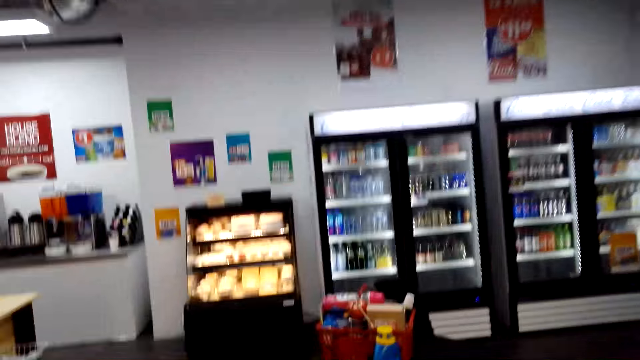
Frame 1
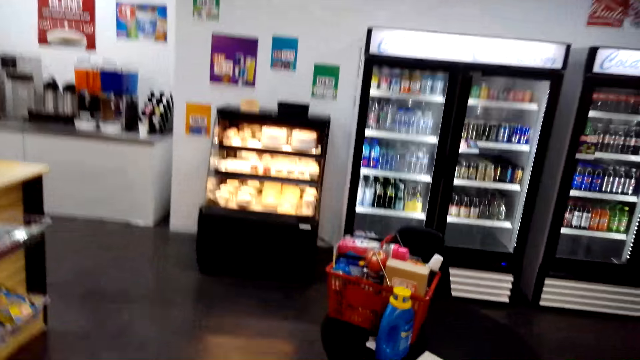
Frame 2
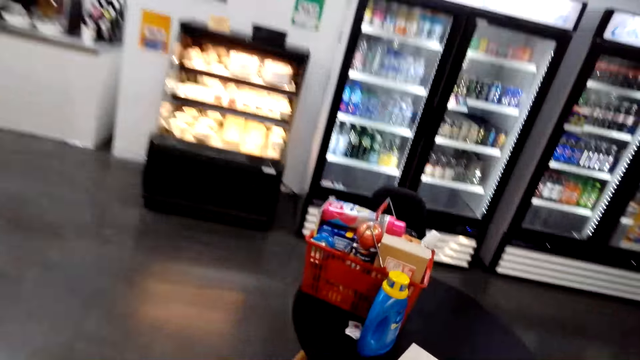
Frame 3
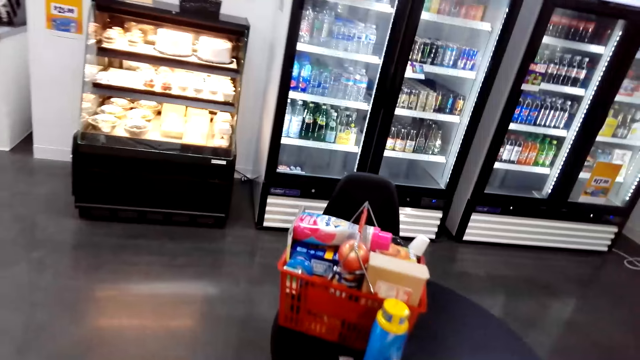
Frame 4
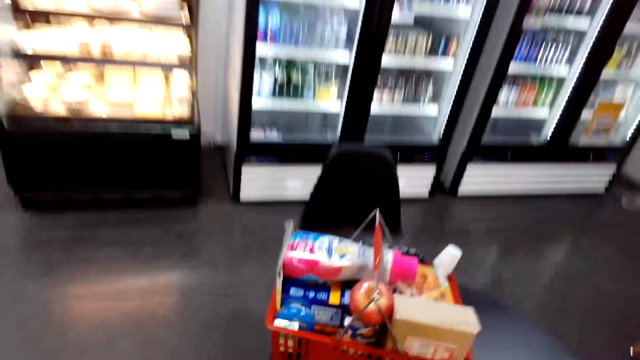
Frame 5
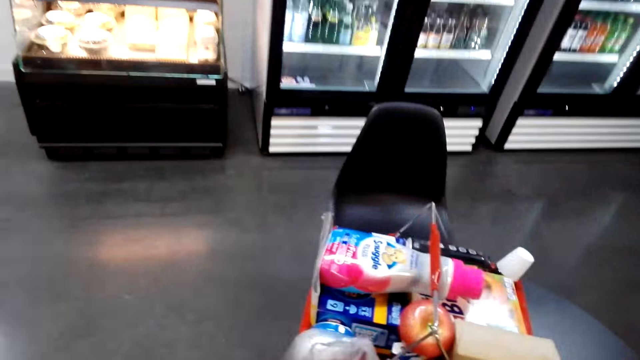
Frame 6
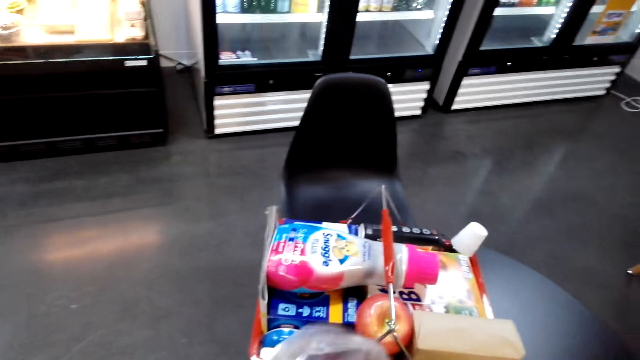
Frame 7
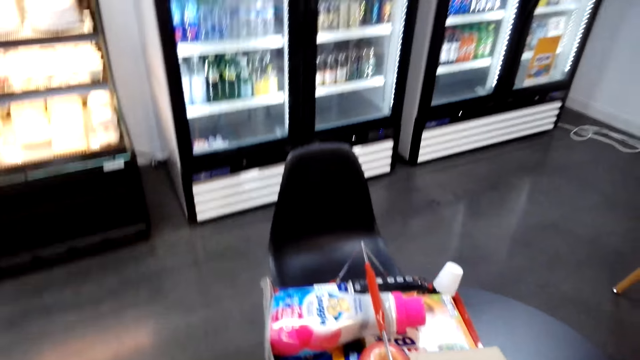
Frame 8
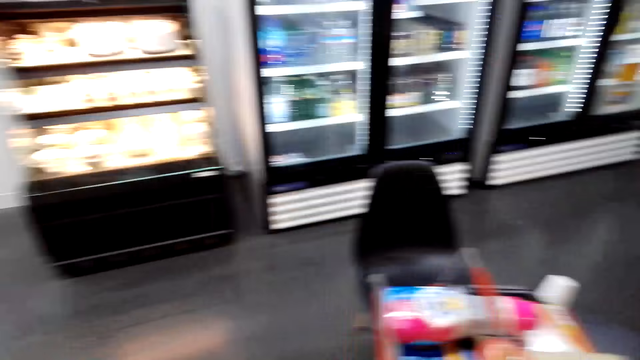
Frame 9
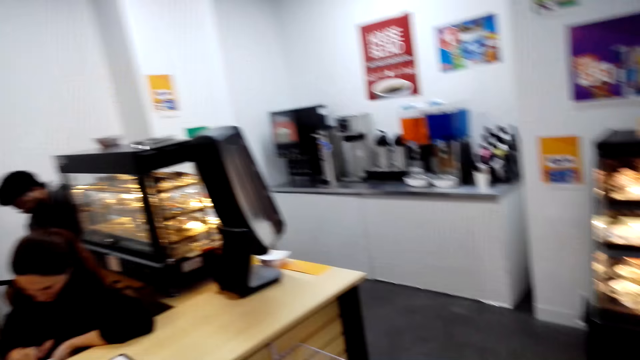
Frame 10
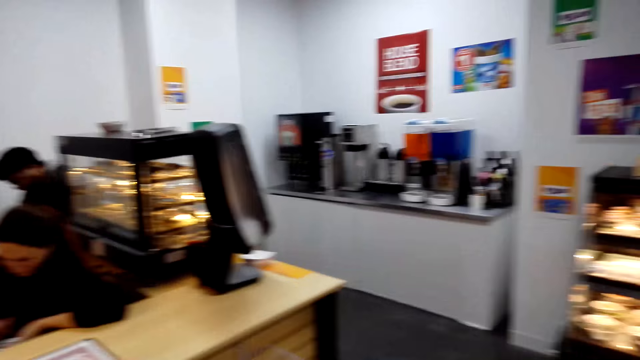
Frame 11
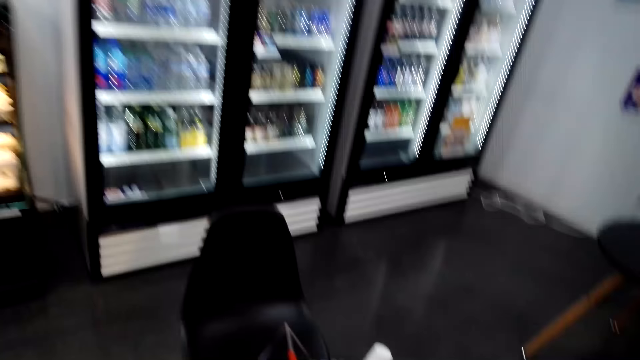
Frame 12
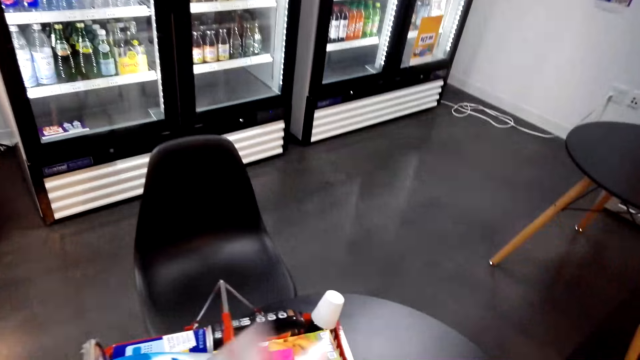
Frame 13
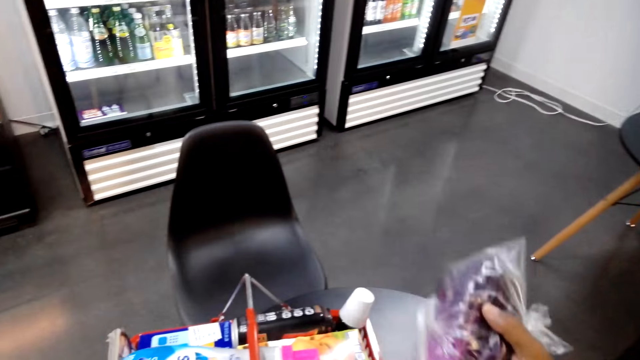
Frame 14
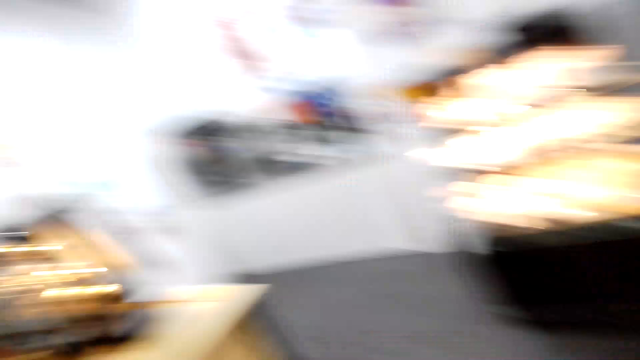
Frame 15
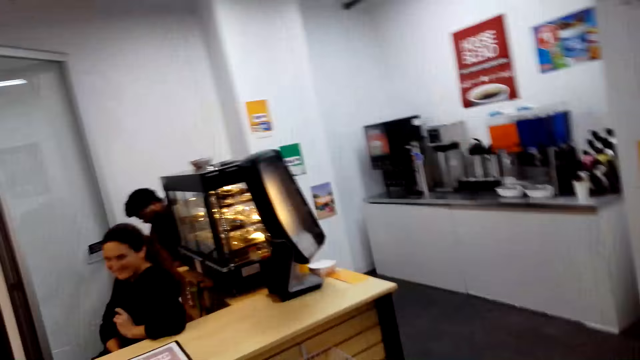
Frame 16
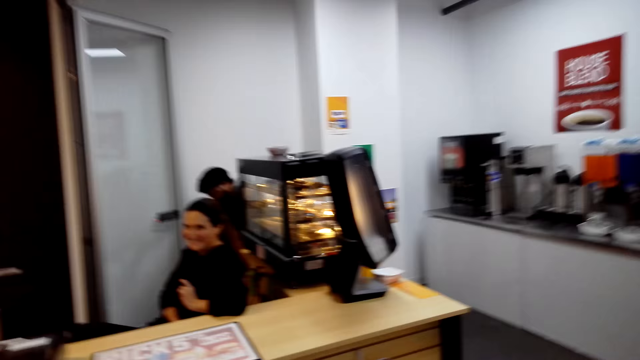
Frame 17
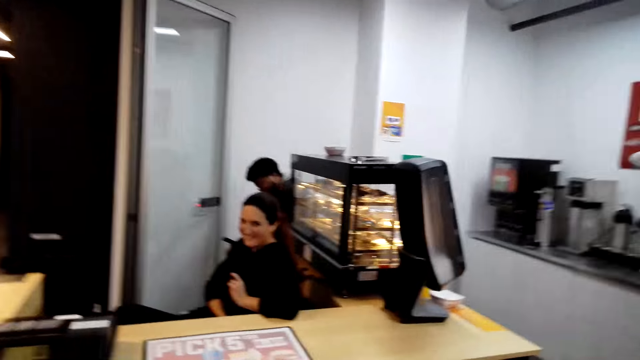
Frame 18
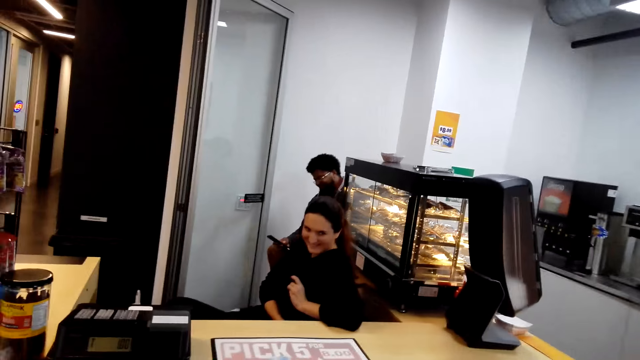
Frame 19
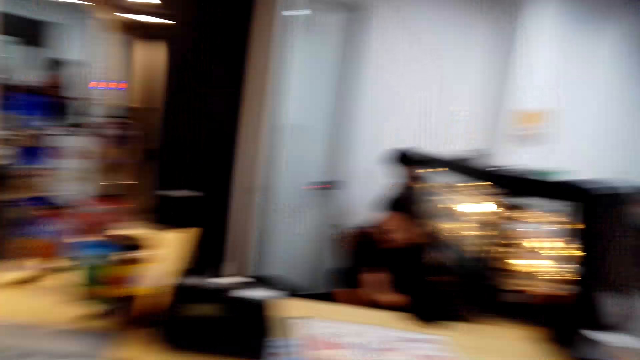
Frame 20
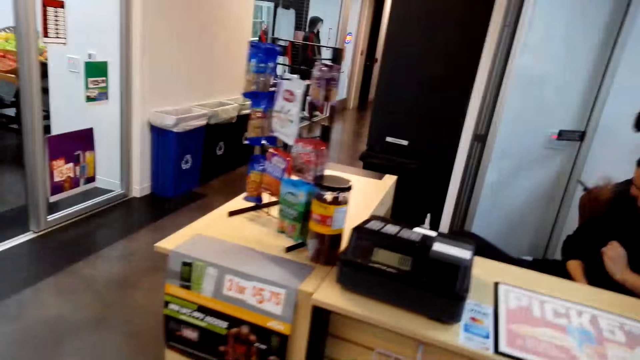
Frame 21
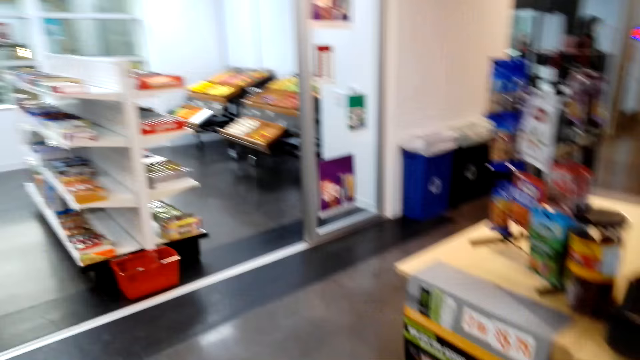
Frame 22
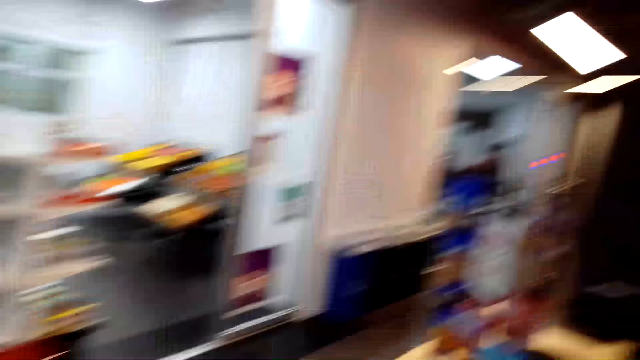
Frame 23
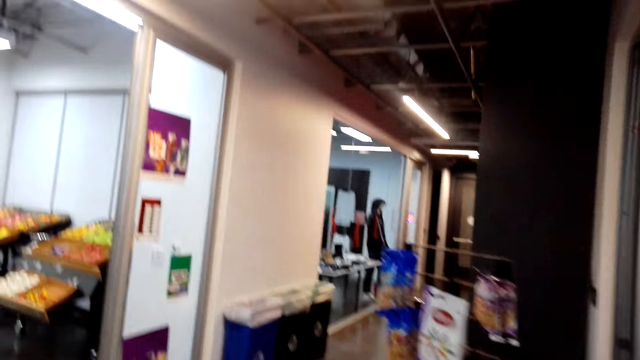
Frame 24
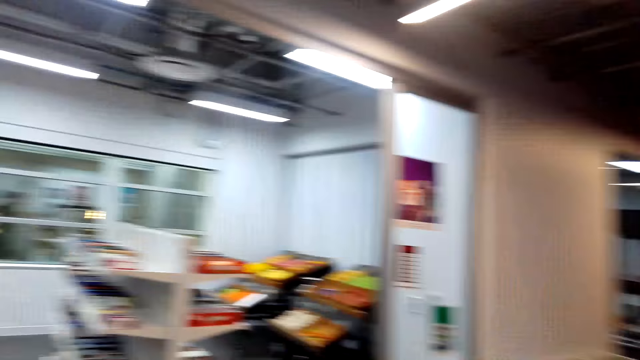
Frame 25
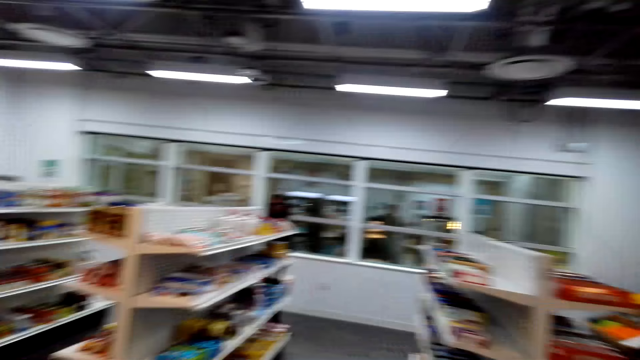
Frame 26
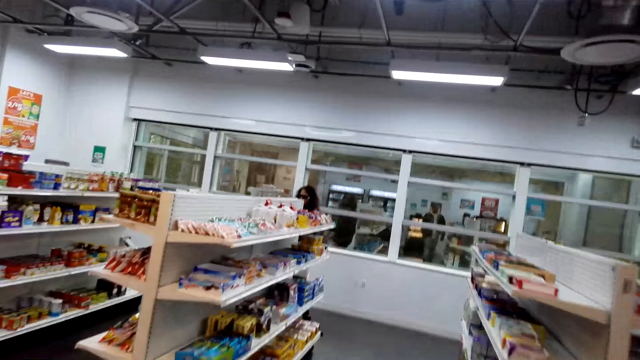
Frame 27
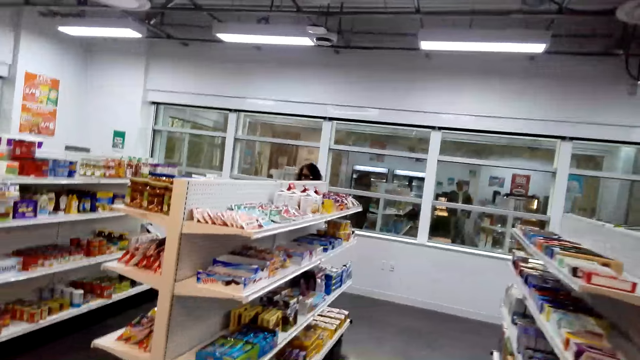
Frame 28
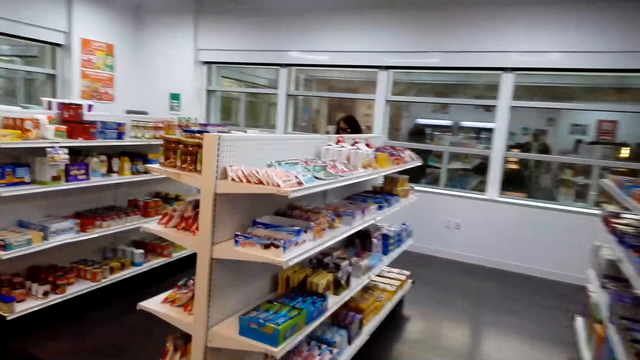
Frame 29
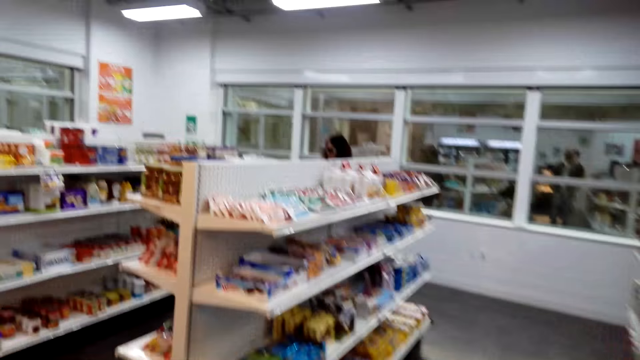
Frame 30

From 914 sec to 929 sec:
The camera wearer puts goods in the shopping bucket. They talk to a cashier. They walk around the supermarket.

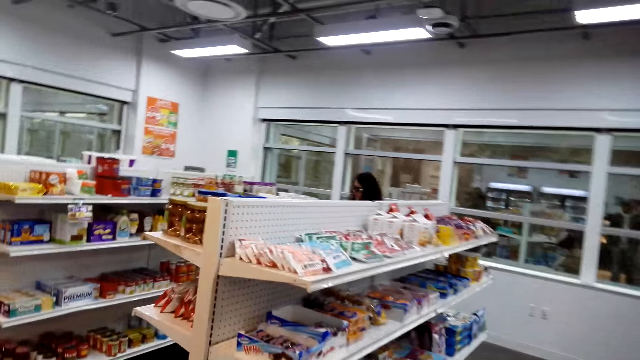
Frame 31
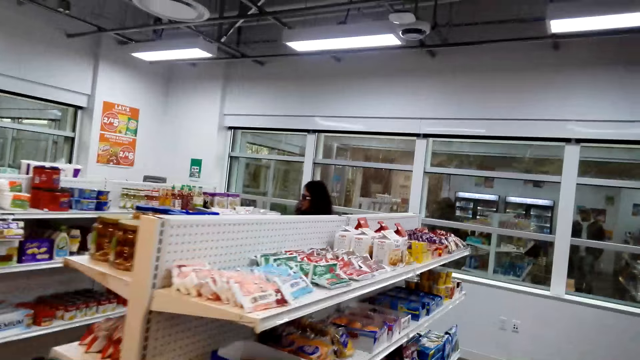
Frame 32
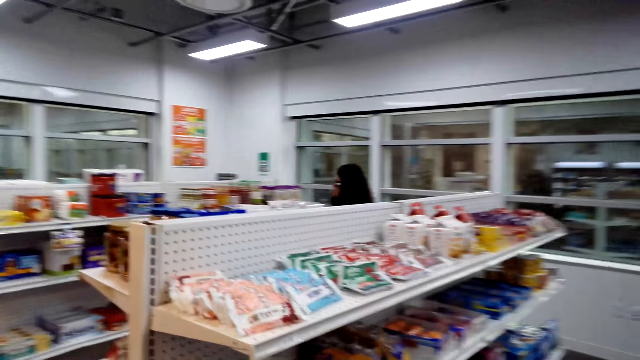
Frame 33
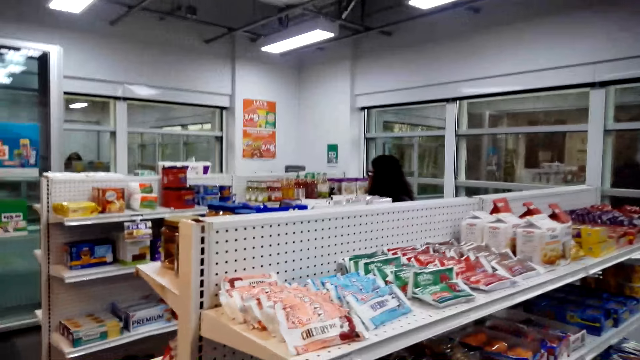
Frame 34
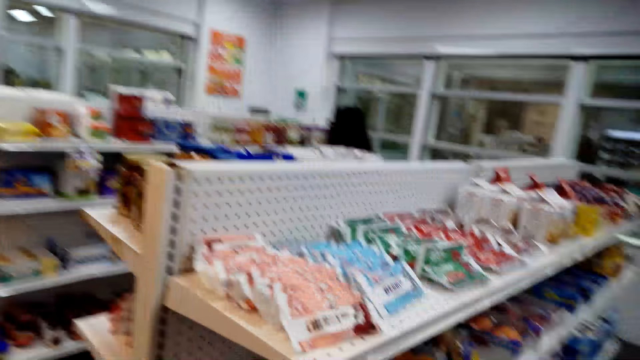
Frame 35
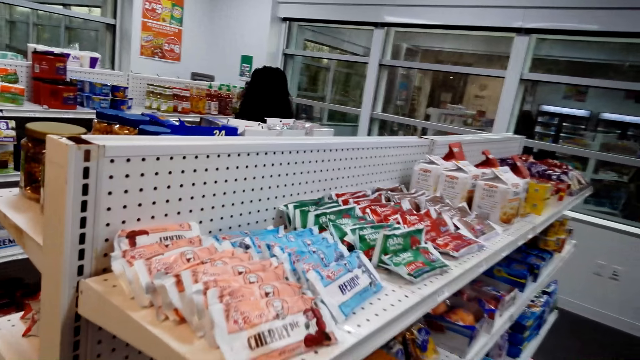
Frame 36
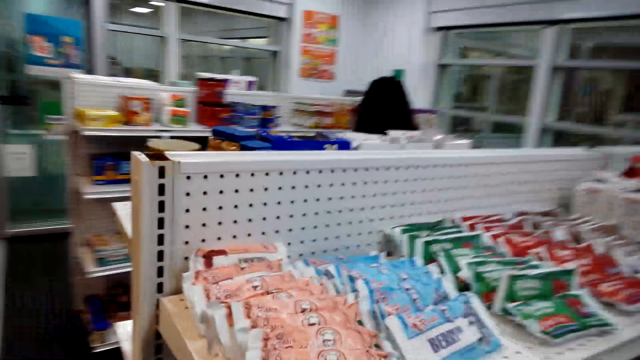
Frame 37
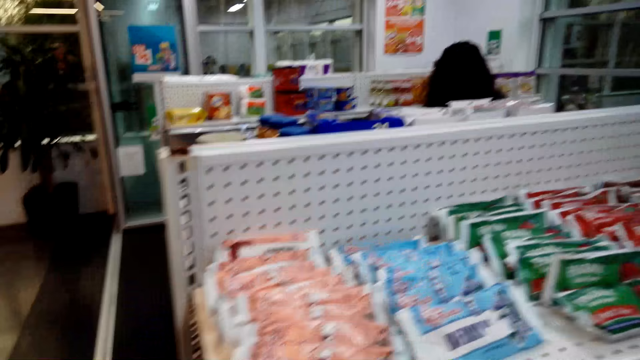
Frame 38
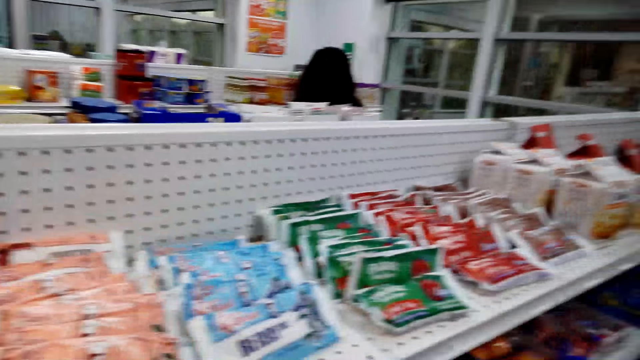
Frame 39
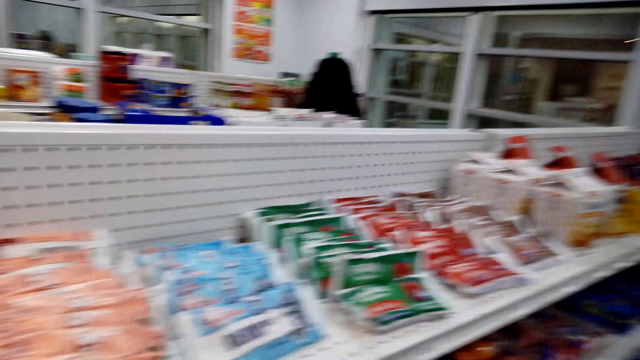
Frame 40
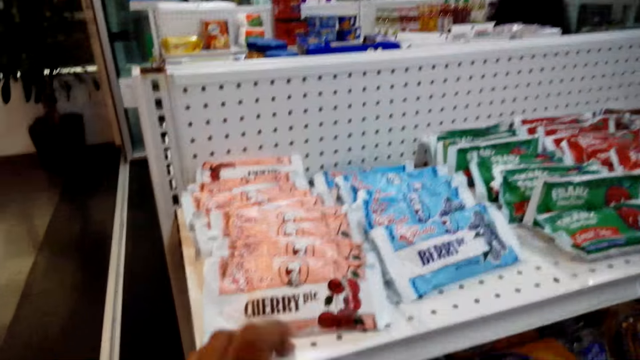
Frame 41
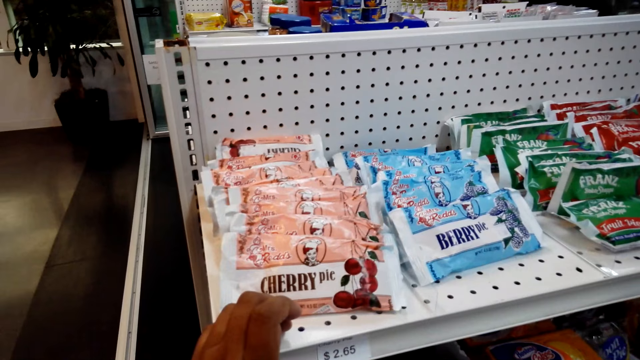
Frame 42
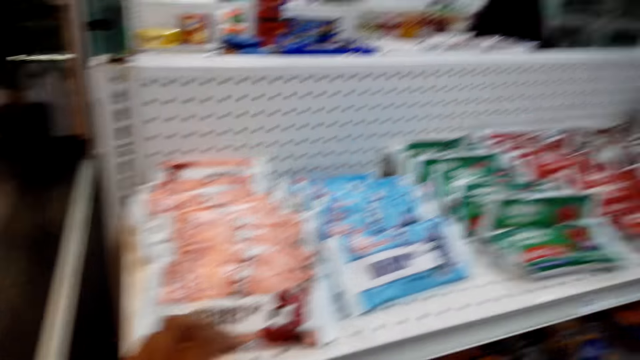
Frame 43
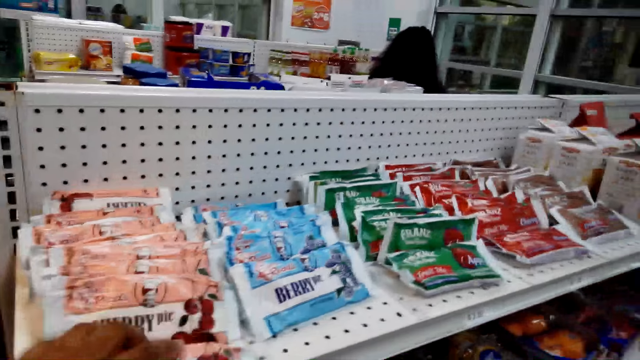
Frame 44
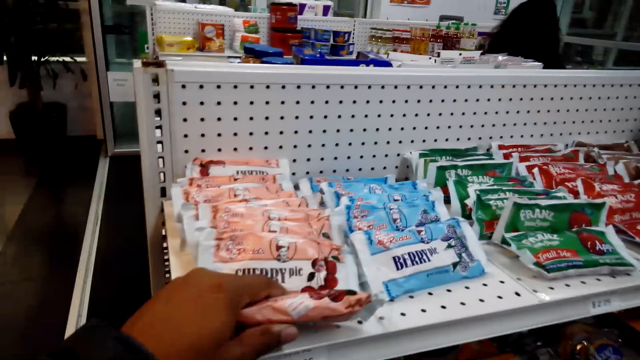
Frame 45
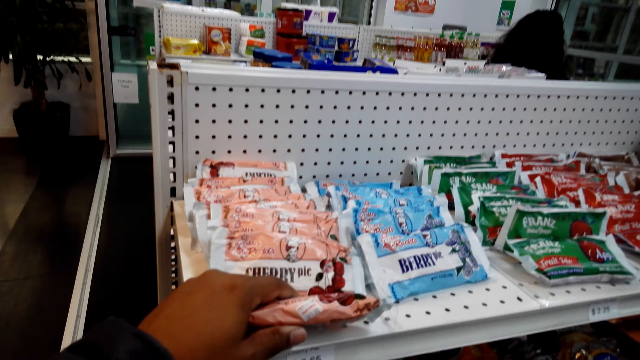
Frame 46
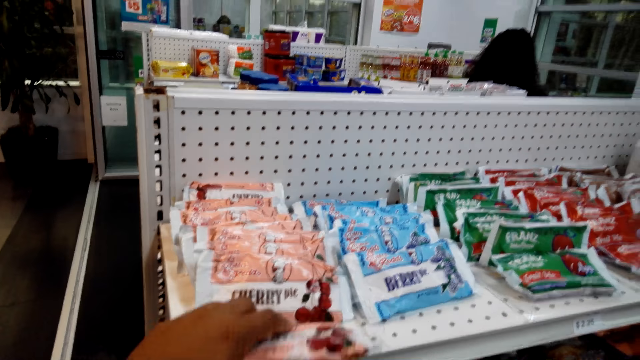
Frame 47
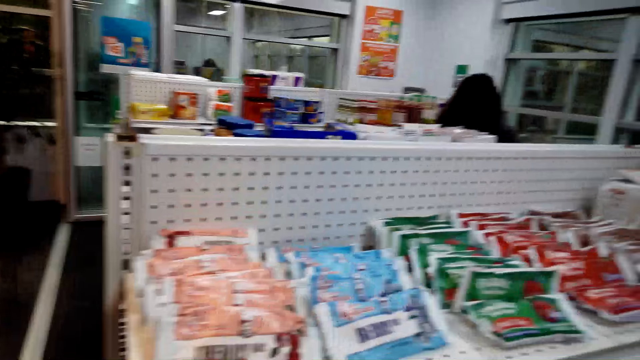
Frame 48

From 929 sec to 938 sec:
The camera wearer picks the items on the shelf. They touch things on the shelf.
